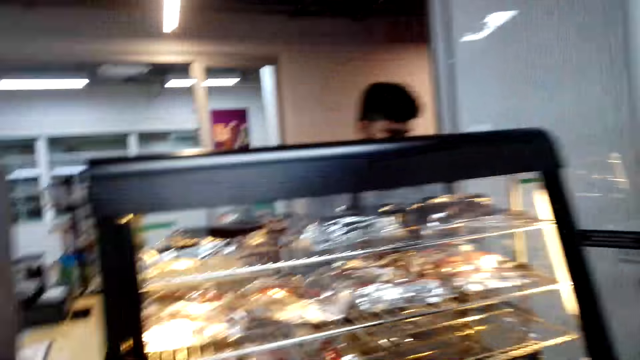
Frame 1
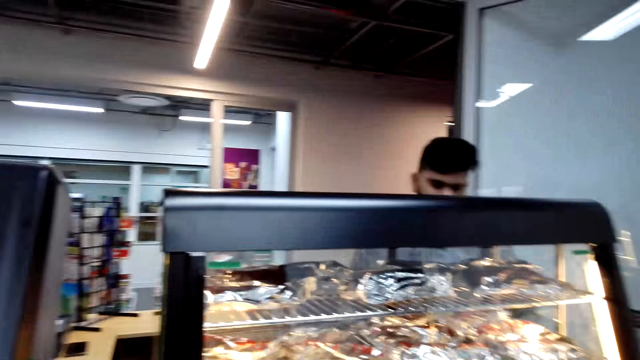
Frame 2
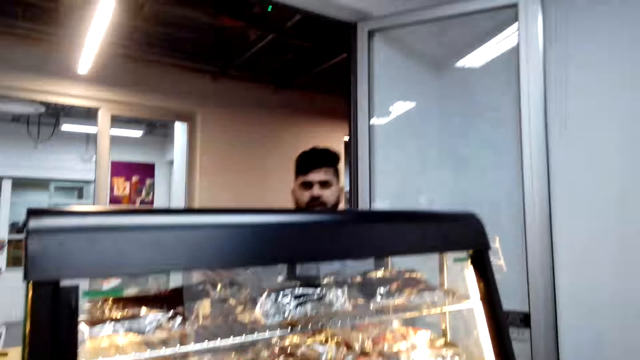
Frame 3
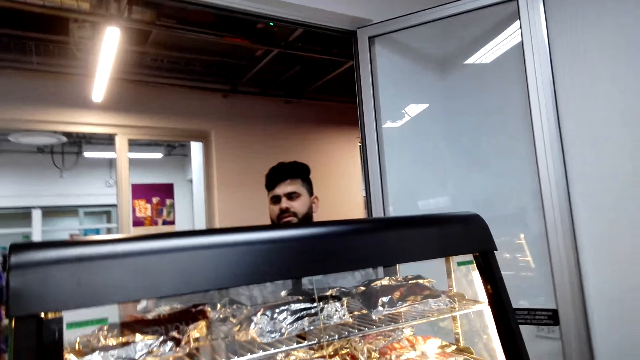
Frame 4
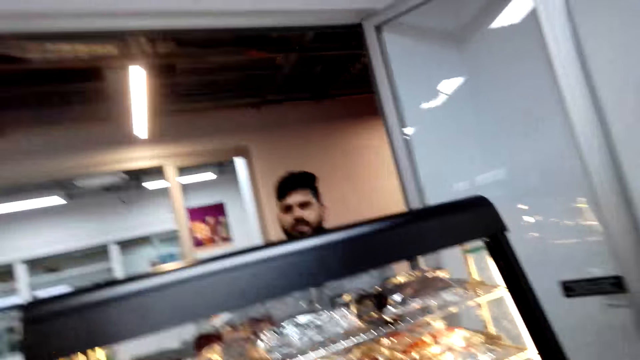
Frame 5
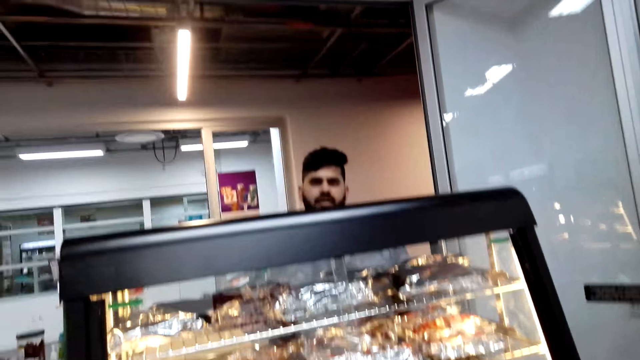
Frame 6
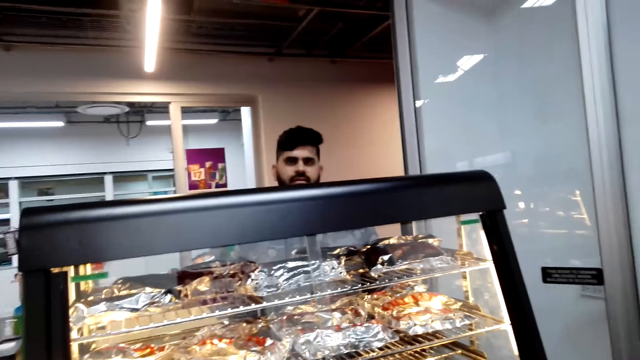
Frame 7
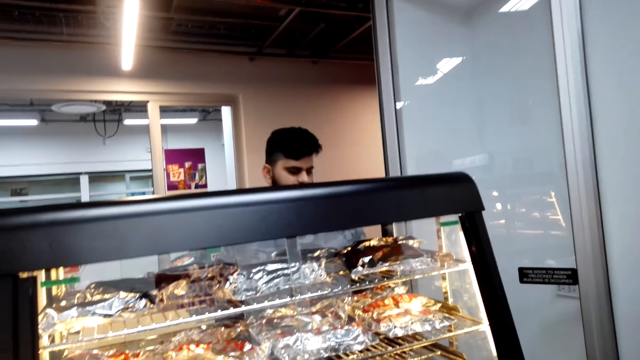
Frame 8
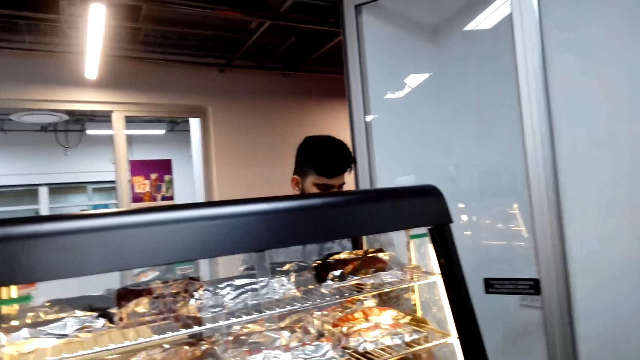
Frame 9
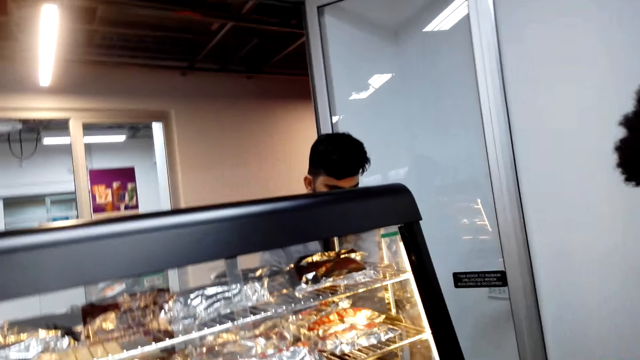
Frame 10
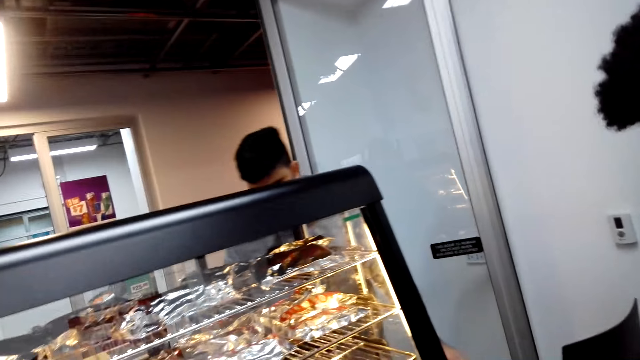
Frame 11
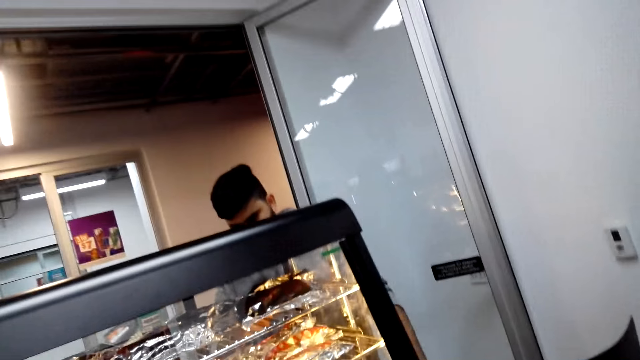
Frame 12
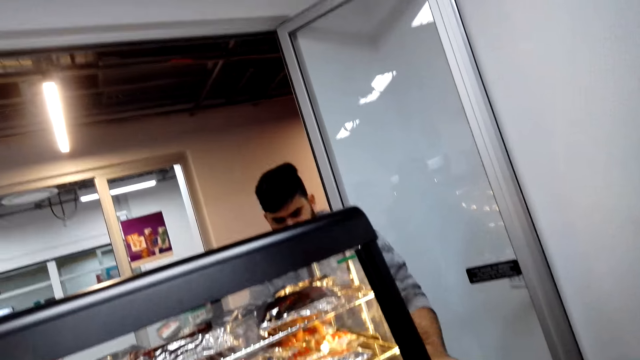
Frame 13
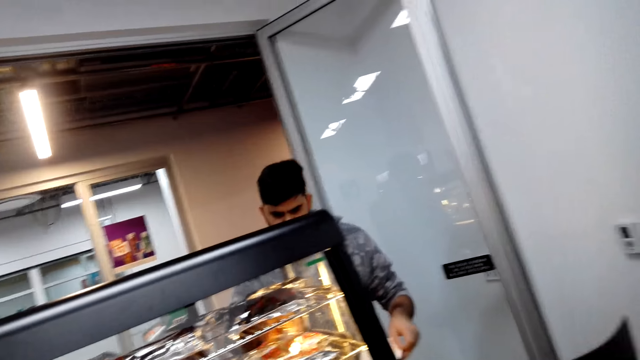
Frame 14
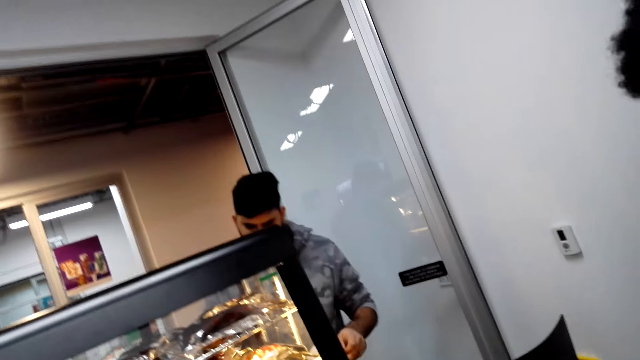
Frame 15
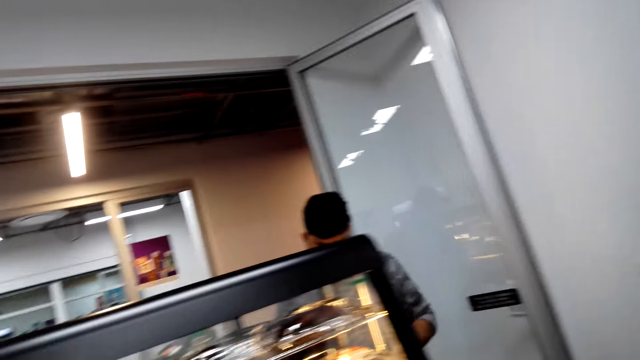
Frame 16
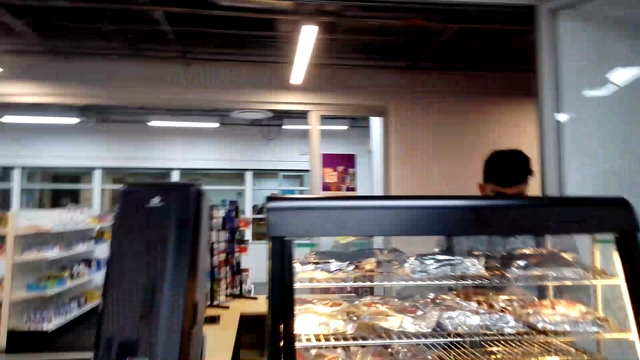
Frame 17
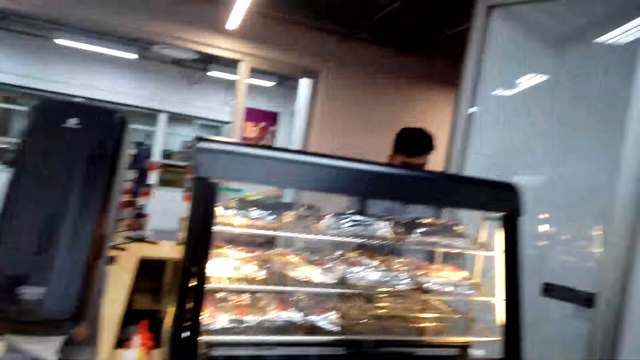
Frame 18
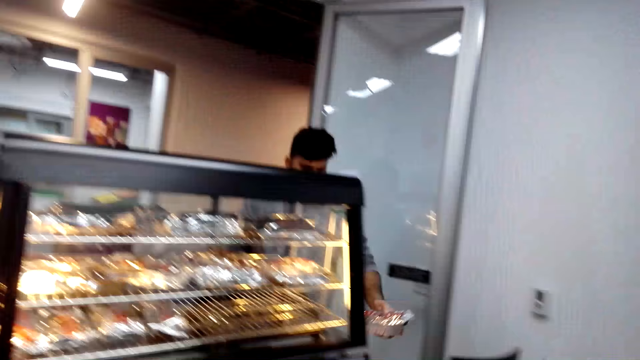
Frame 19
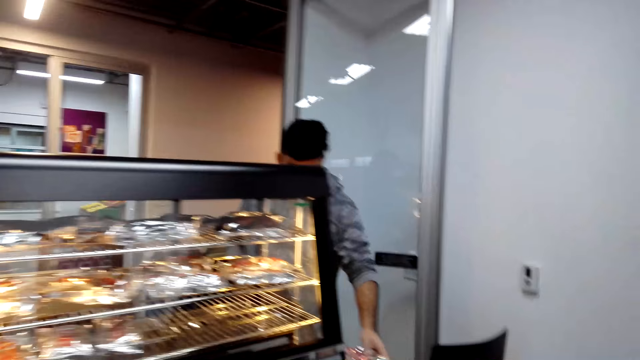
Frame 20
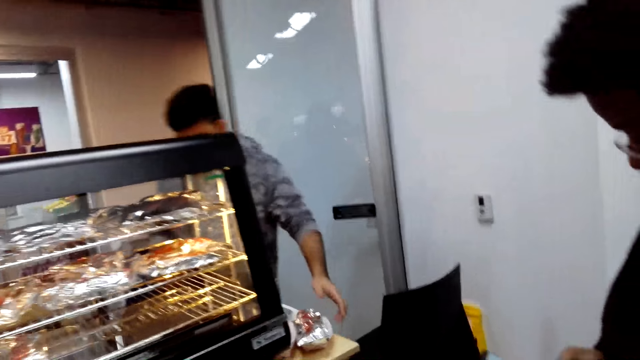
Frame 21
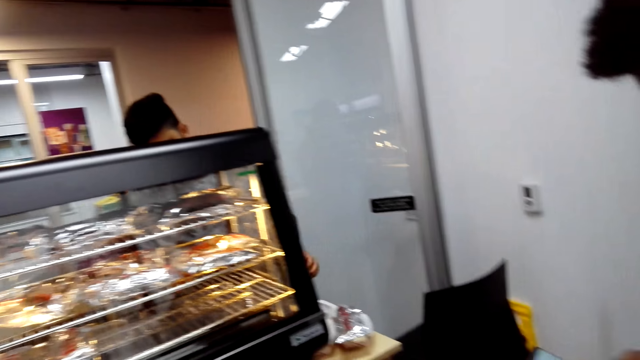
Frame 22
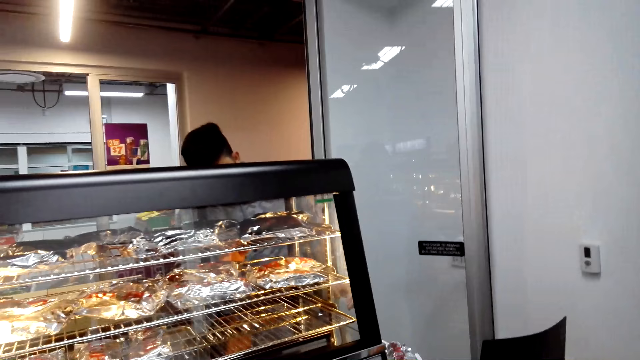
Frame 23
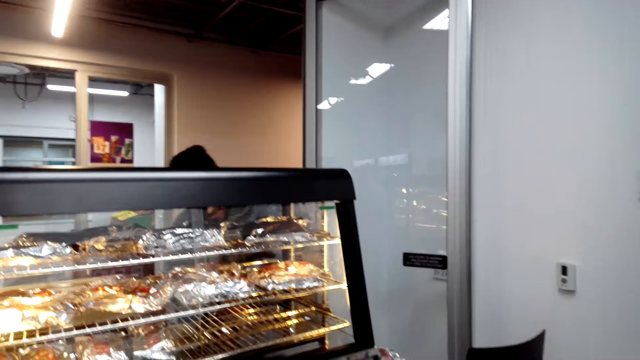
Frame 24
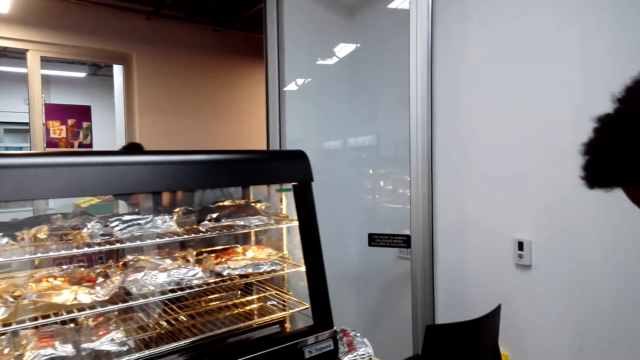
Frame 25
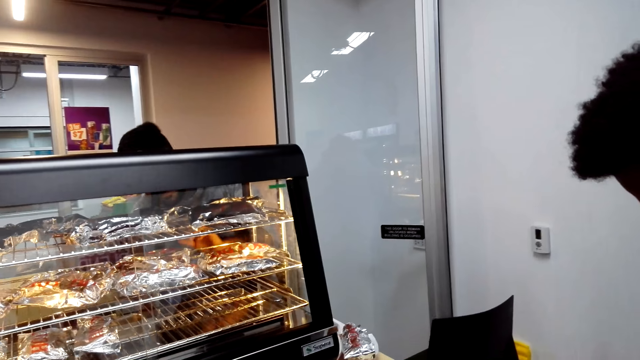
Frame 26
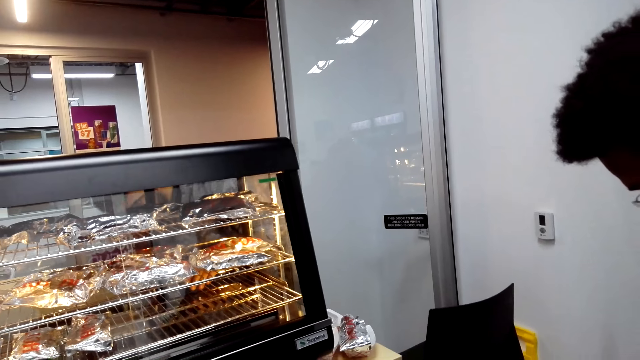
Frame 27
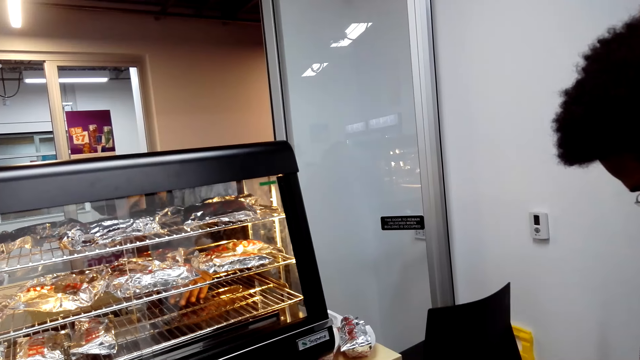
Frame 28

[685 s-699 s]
A man puts something on the table.

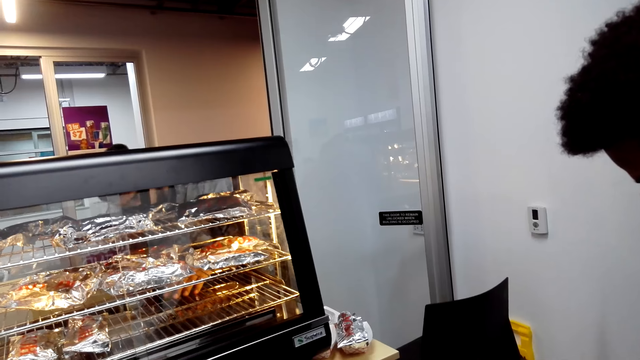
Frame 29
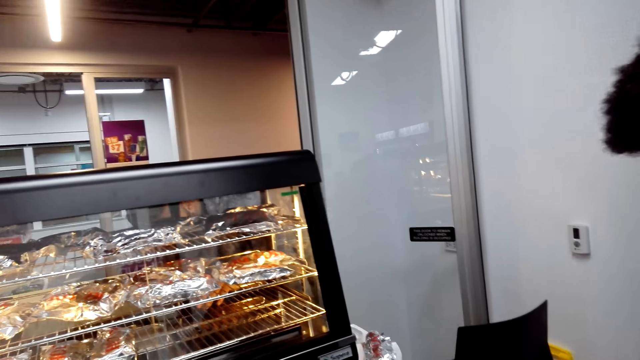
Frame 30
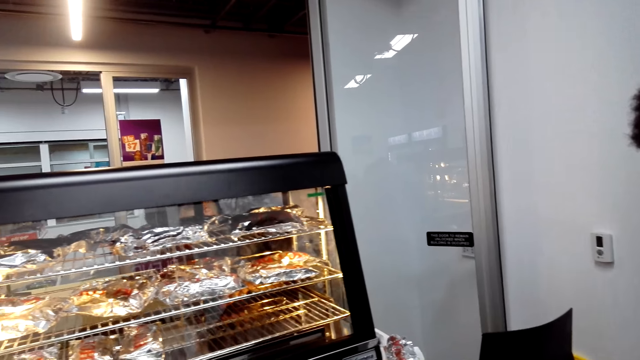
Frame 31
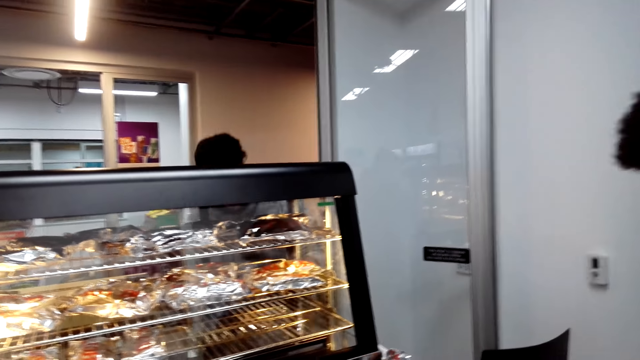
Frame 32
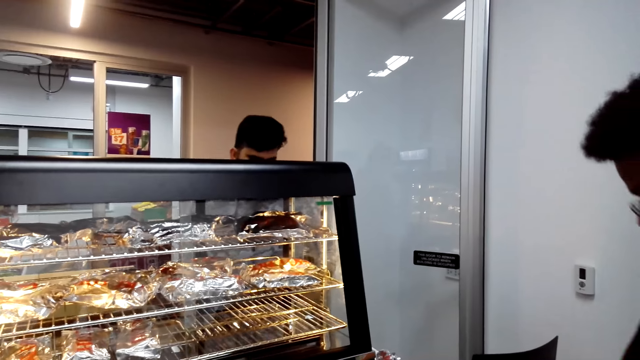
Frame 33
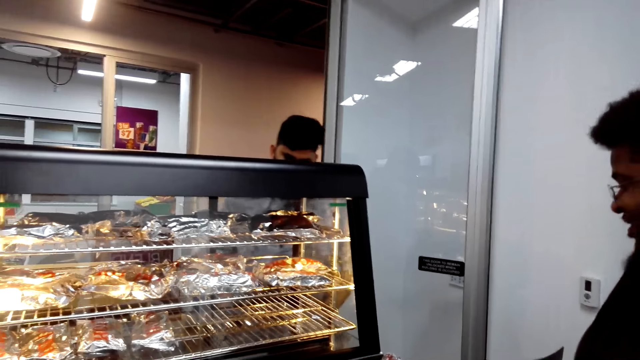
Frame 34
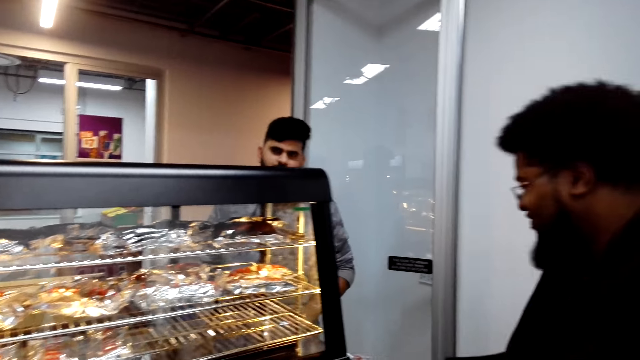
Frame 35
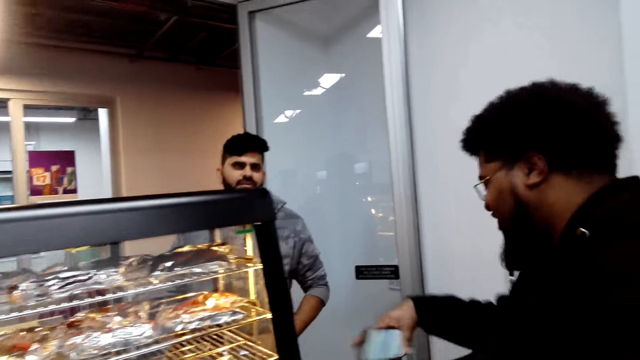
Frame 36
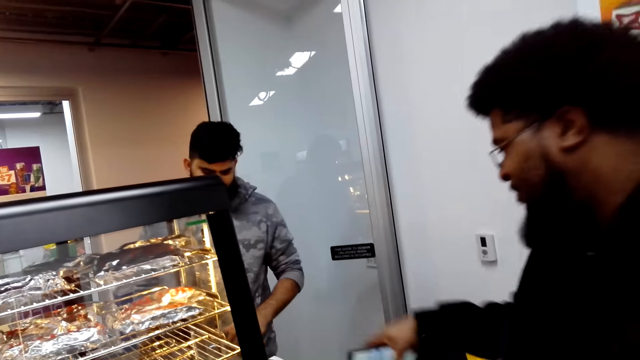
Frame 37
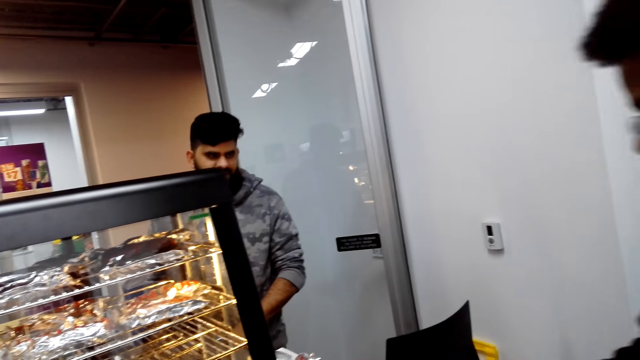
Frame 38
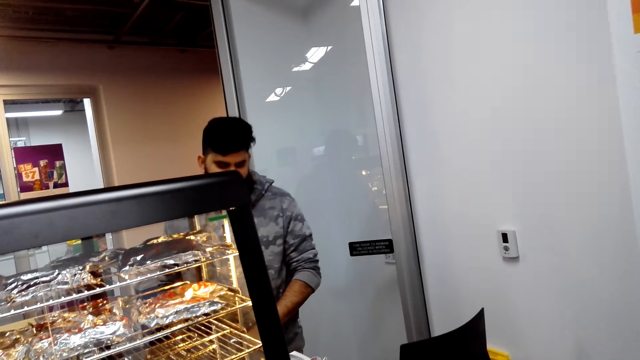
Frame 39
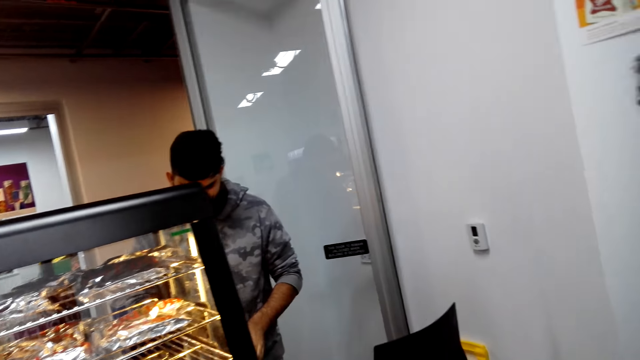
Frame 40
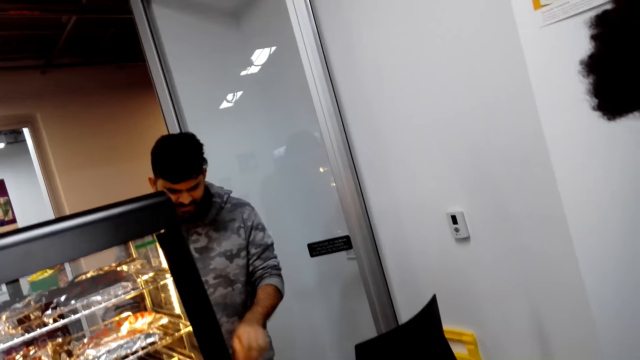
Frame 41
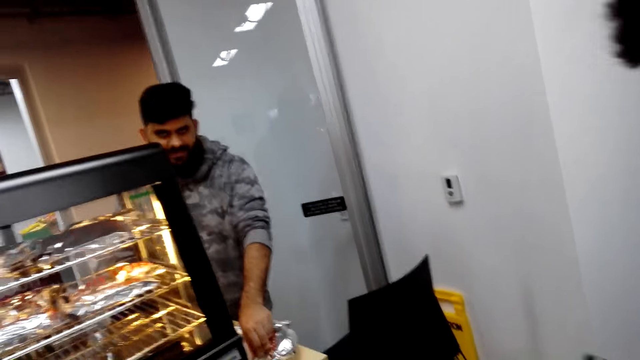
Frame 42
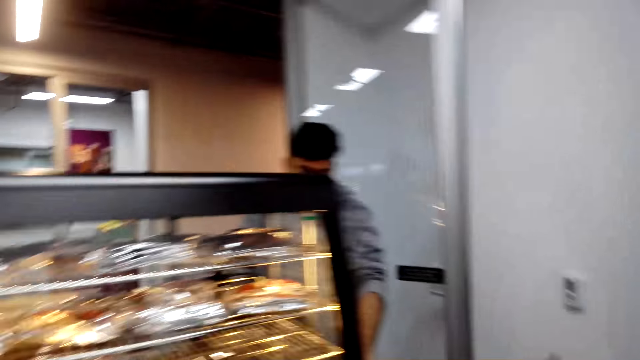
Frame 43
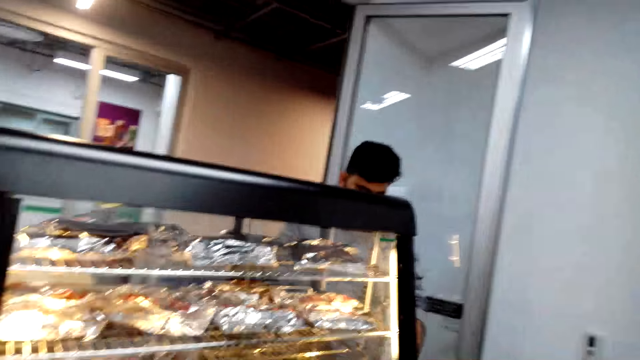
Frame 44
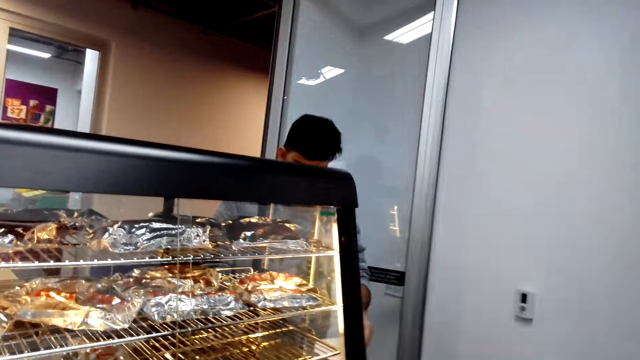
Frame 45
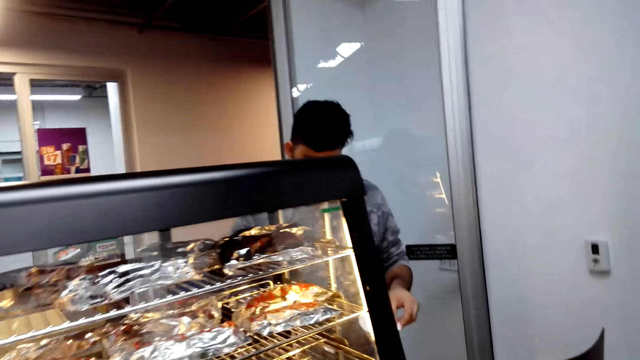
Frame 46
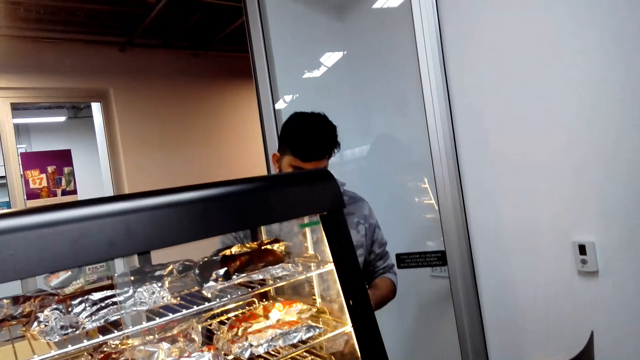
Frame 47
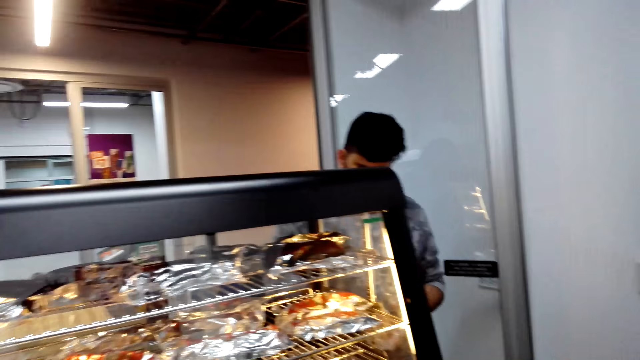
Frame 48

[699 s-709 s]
A man interacts with another man.
